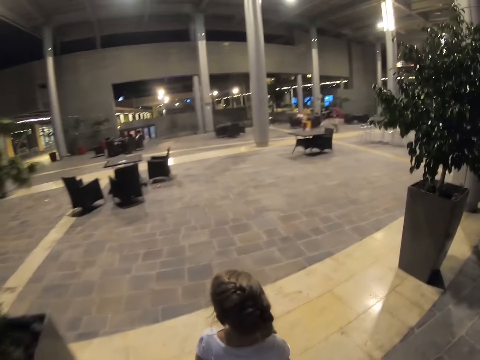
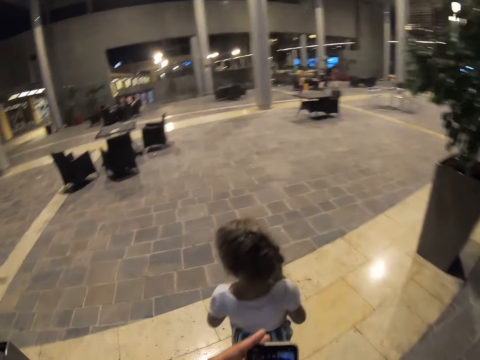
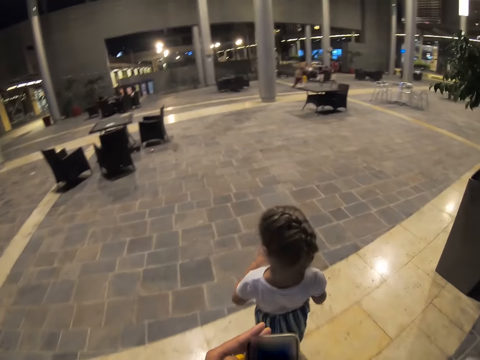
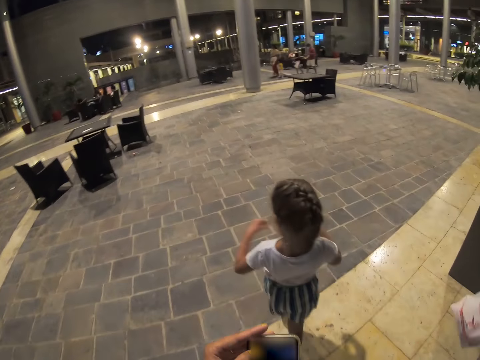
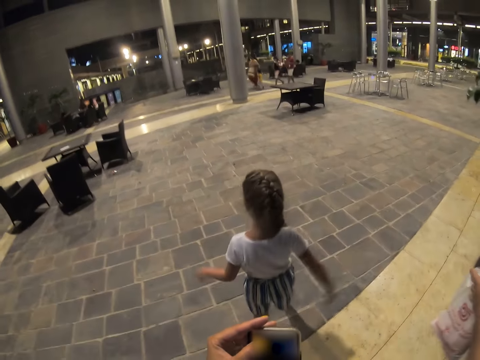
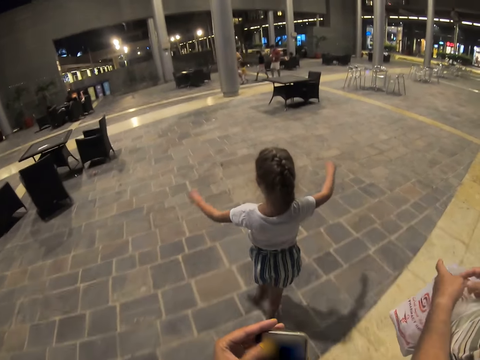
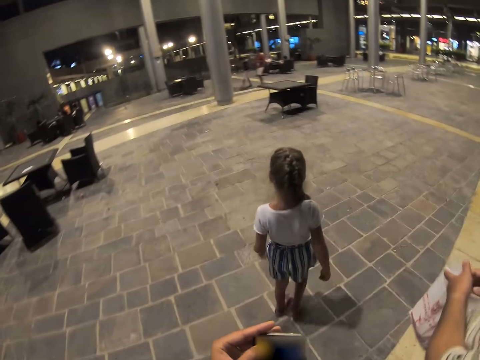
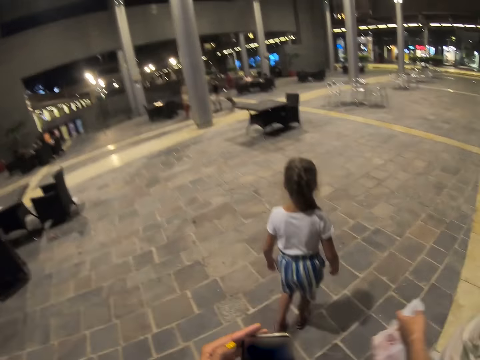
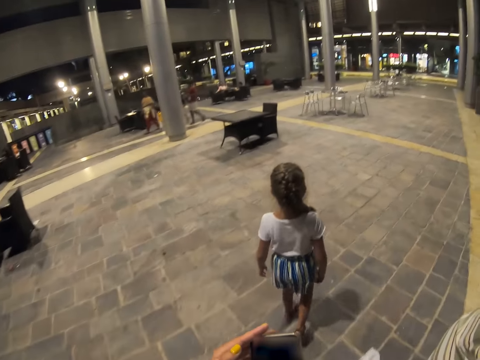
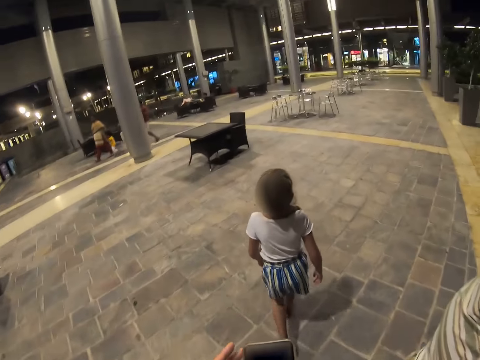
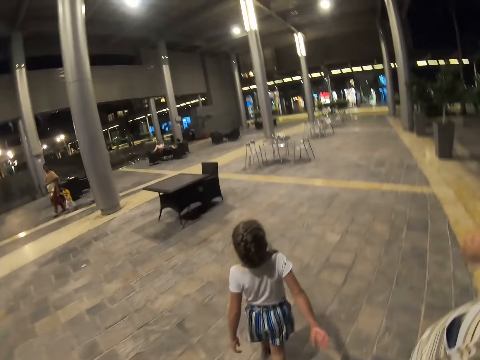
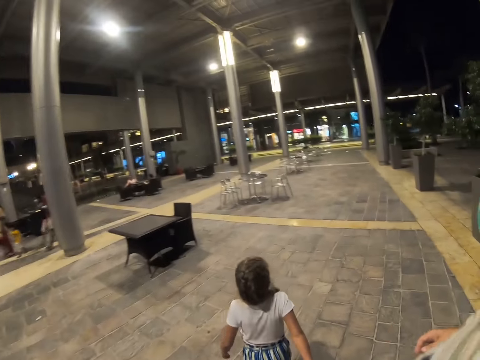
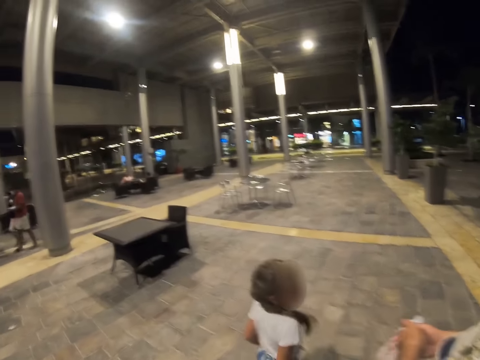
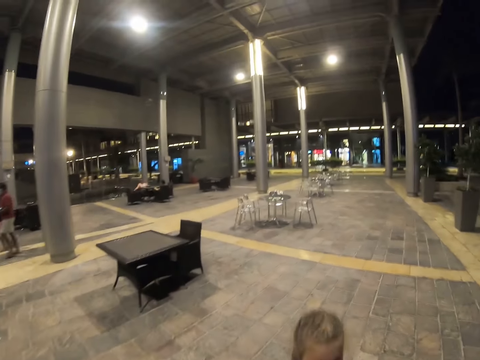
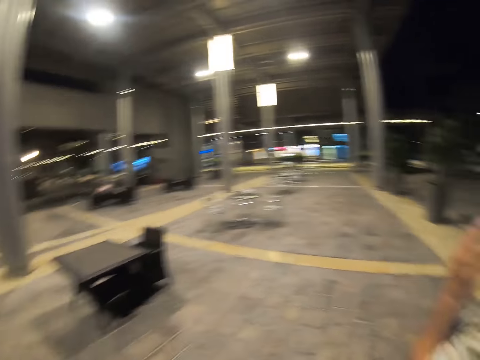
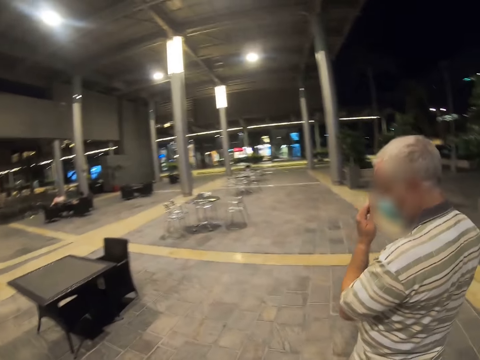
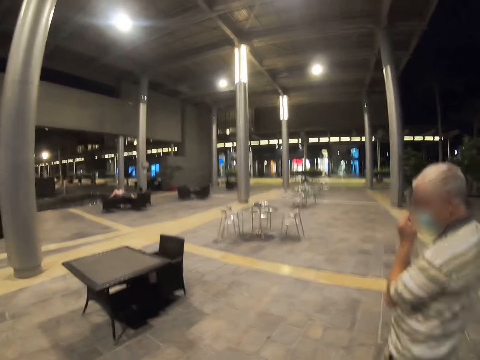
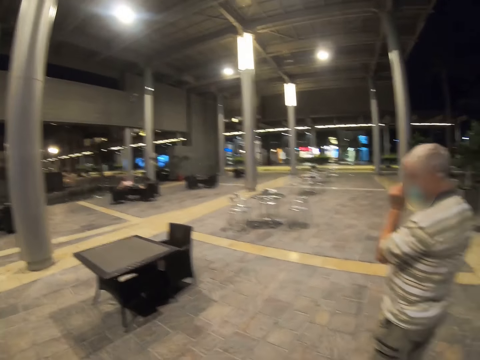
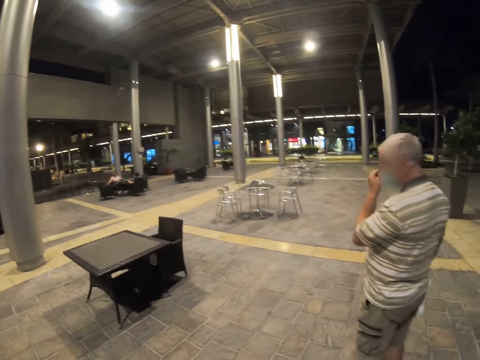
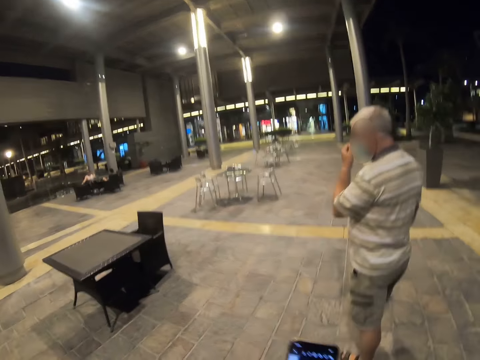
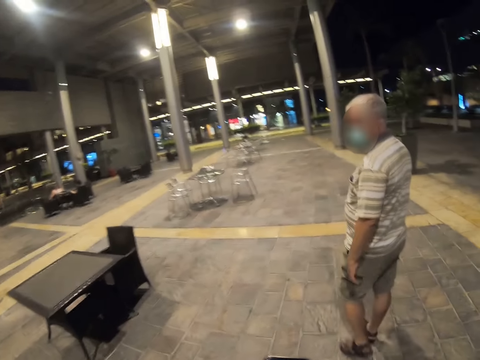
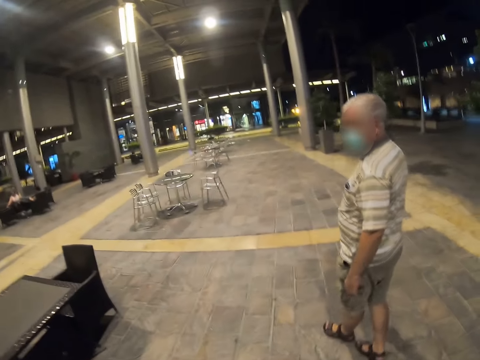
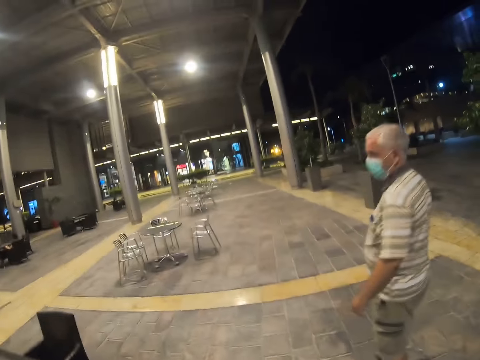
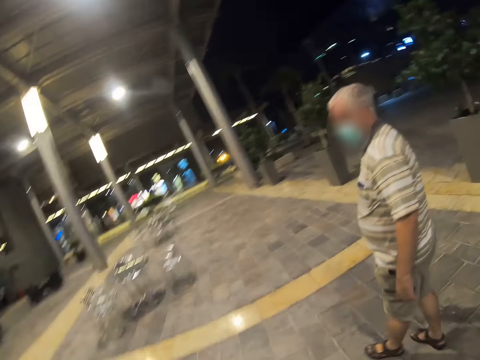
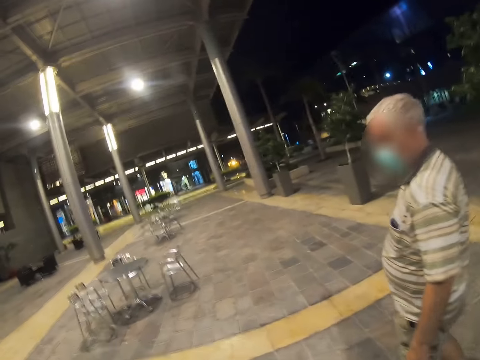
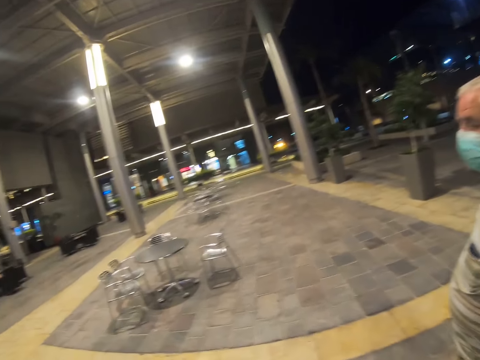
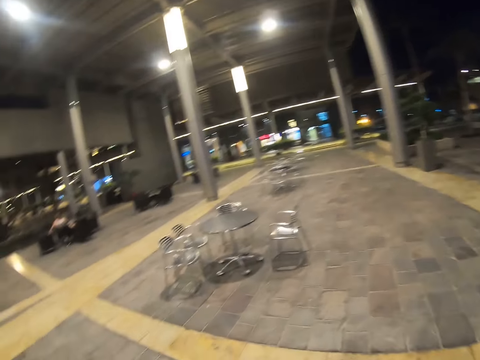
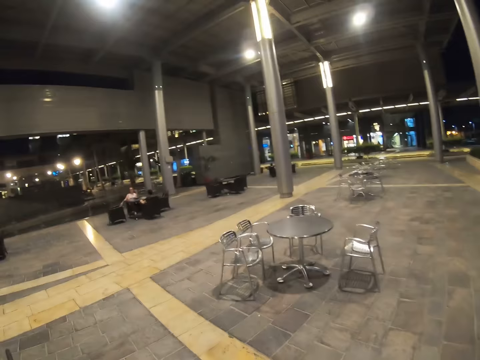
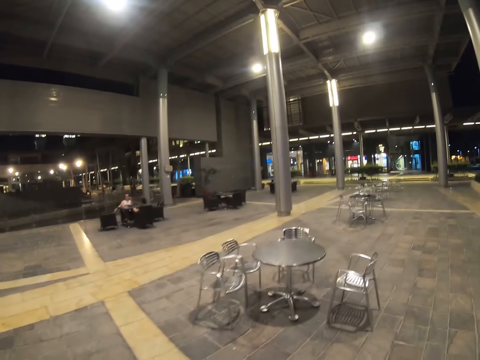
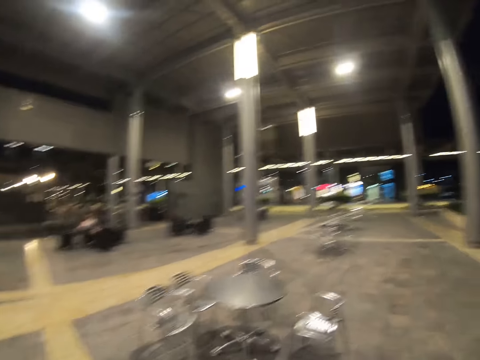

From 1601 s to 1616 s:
The camera wearer walks around with a man and a child. The man adjusts his mask.

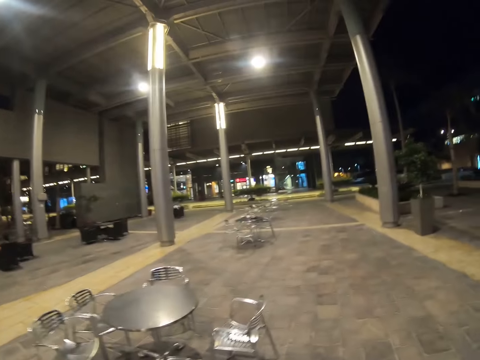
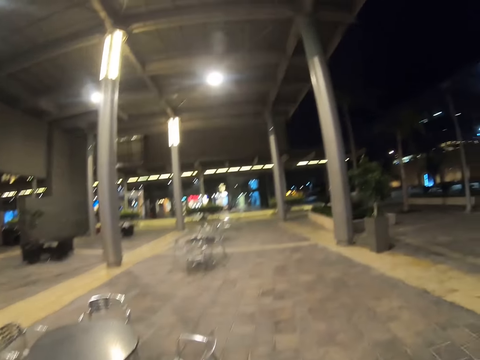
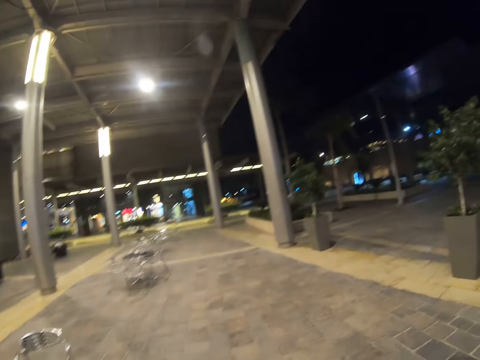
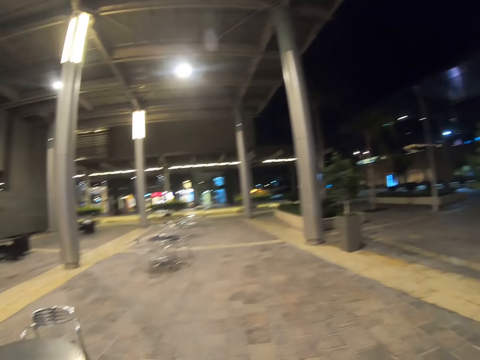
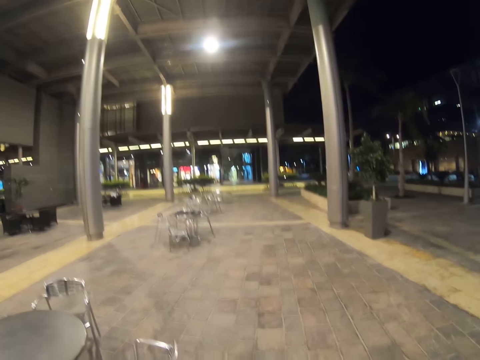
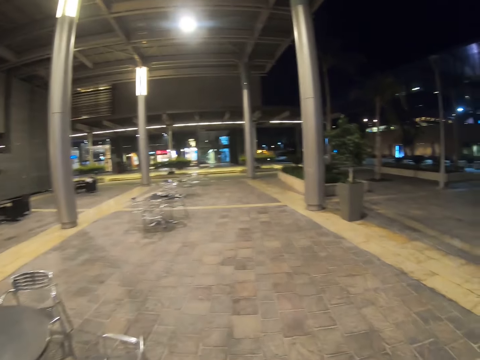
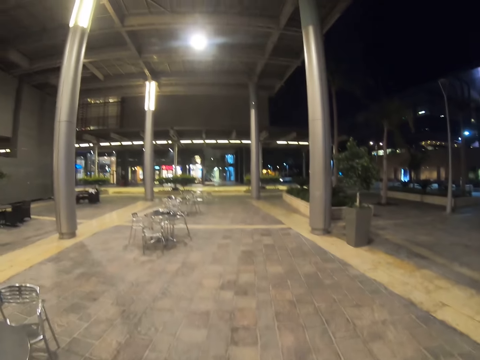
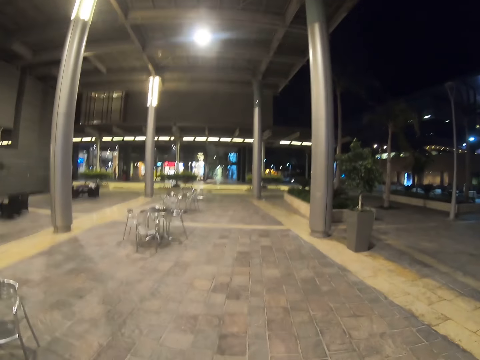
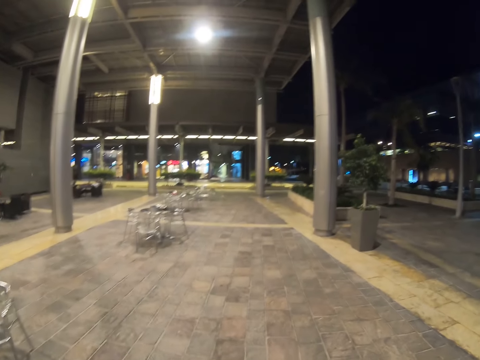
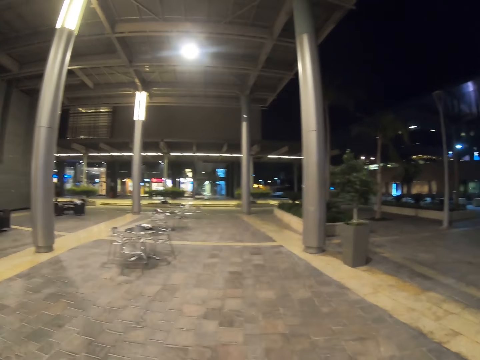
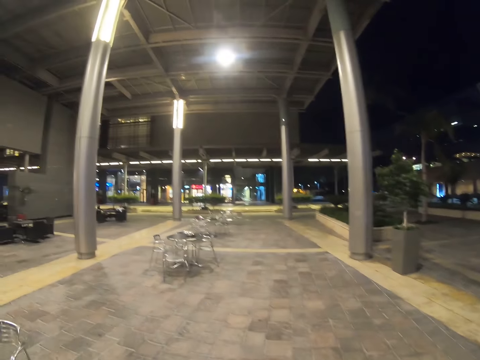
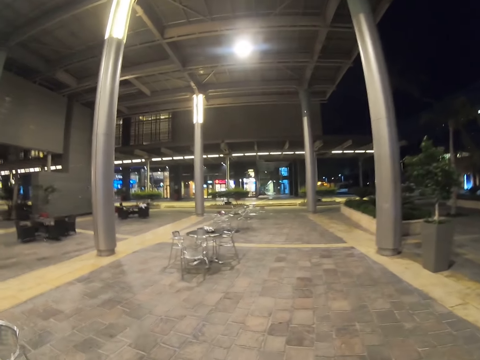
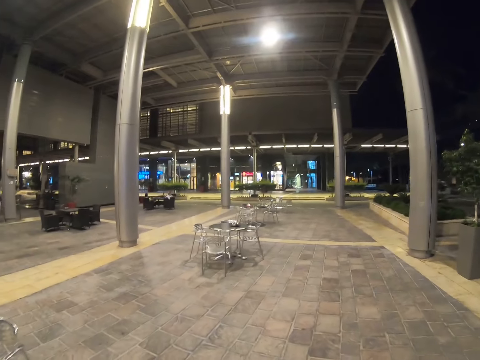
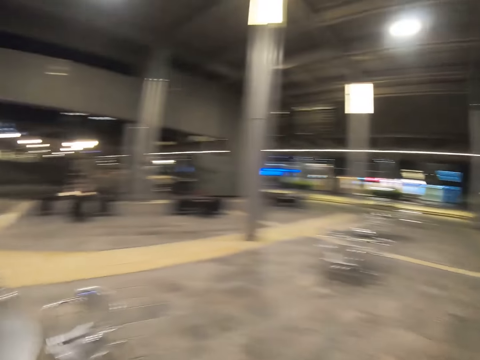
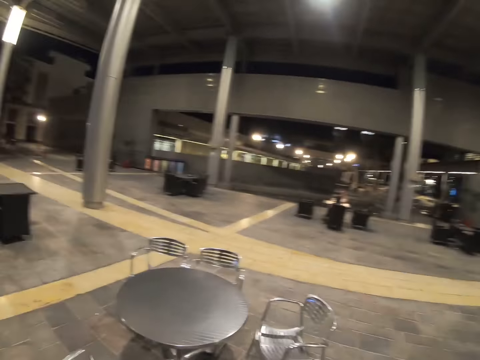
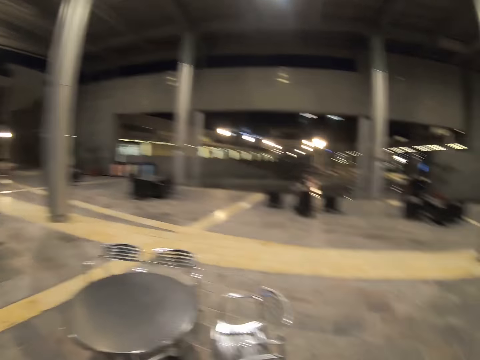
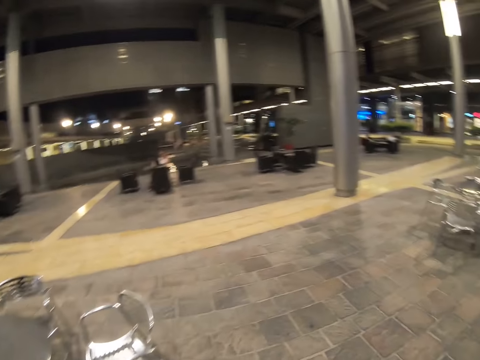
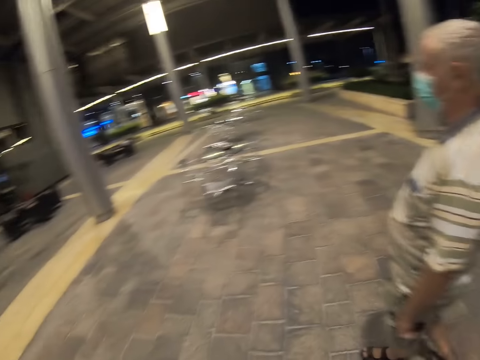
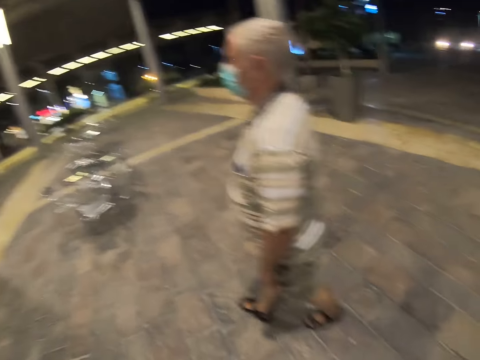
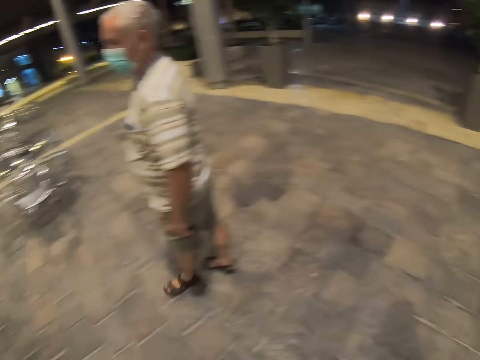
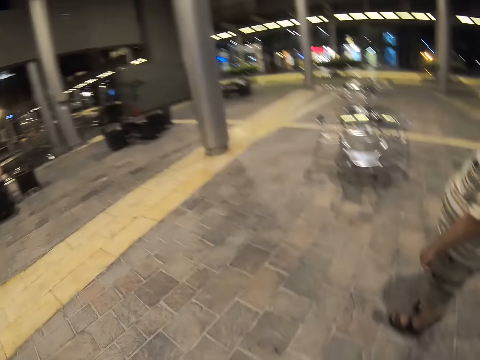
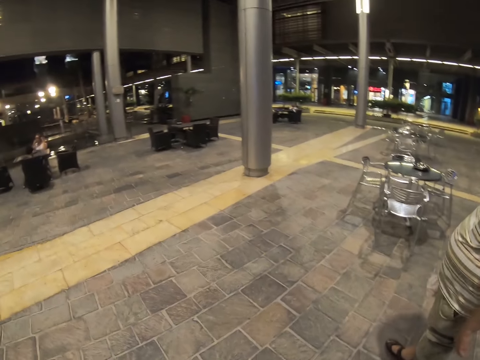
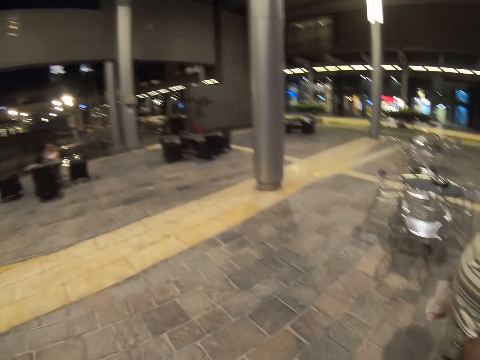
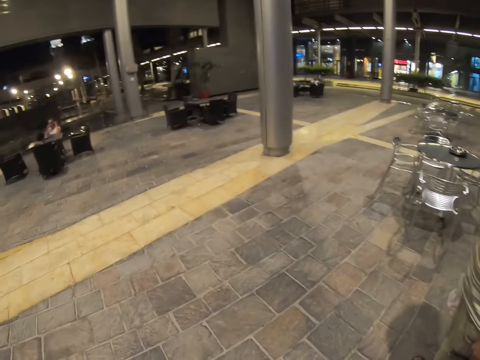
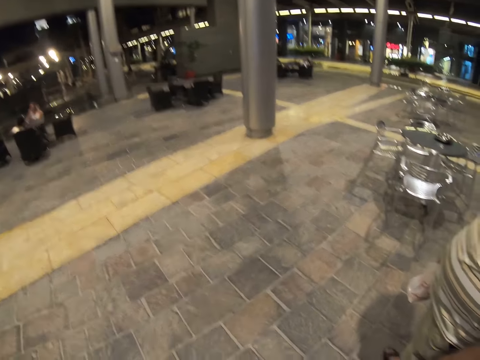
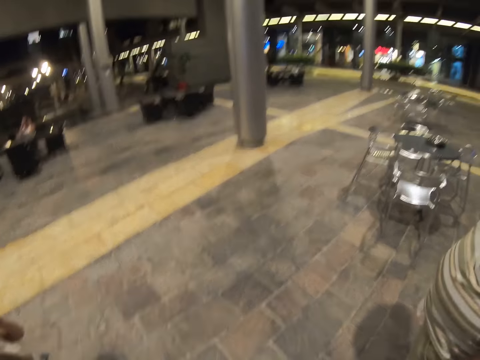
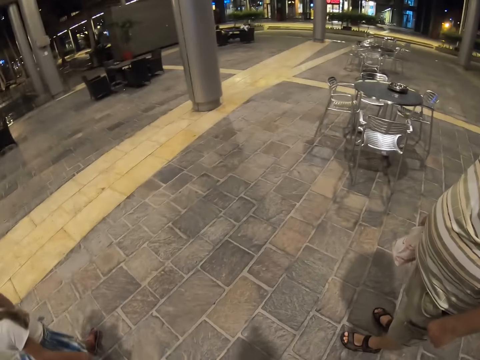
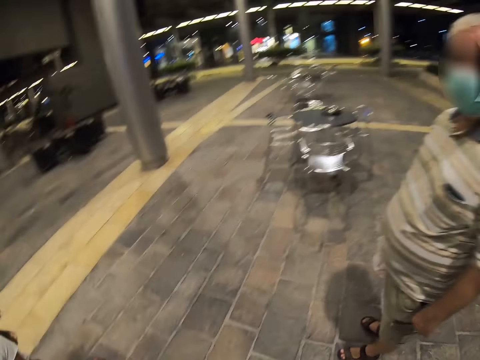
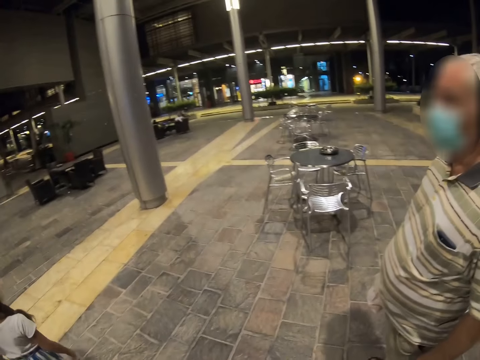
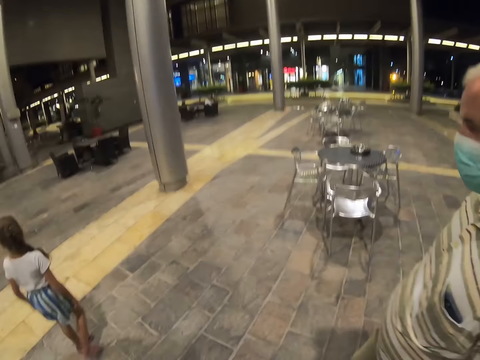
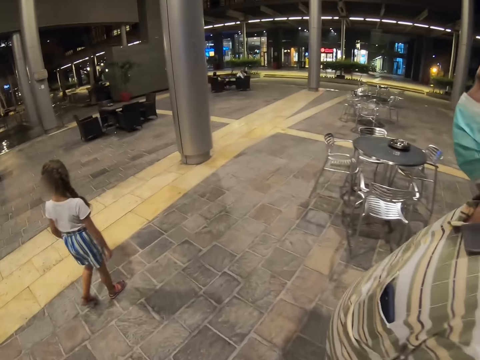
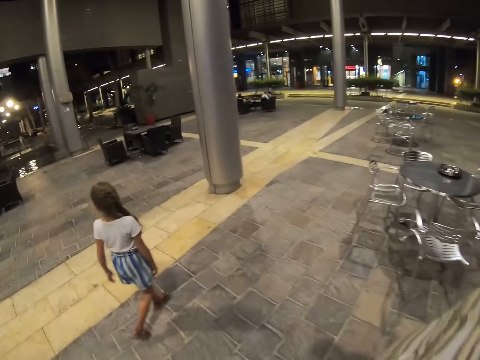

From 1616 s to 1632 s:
The camera wearer looks around.
